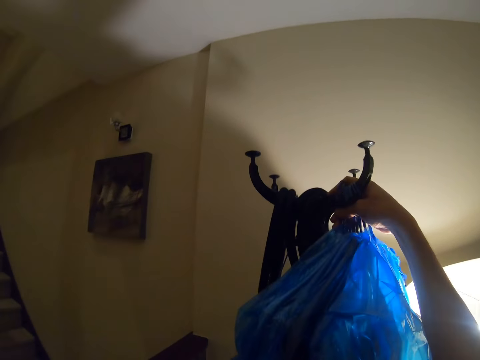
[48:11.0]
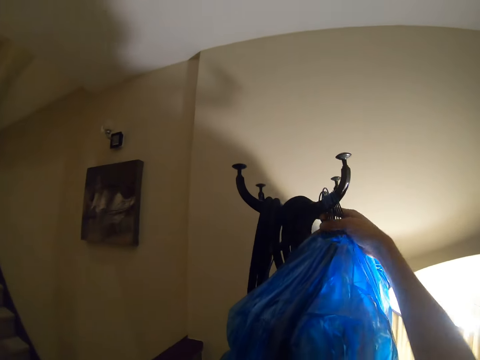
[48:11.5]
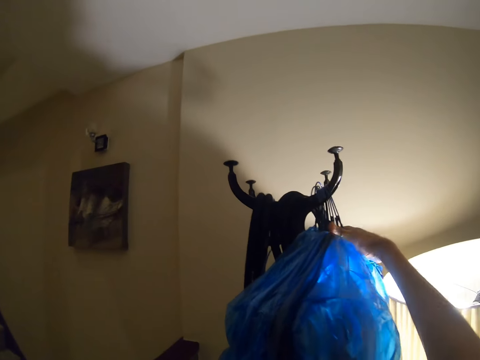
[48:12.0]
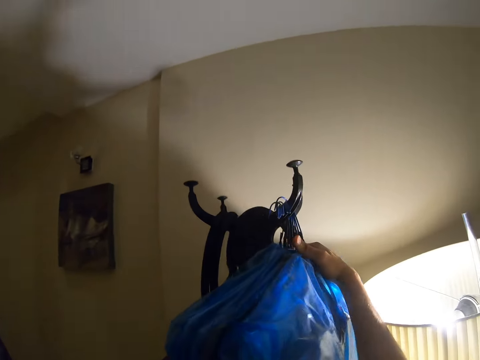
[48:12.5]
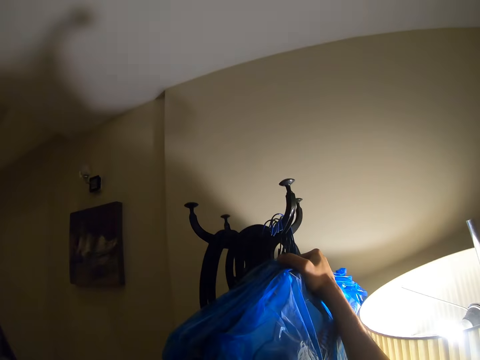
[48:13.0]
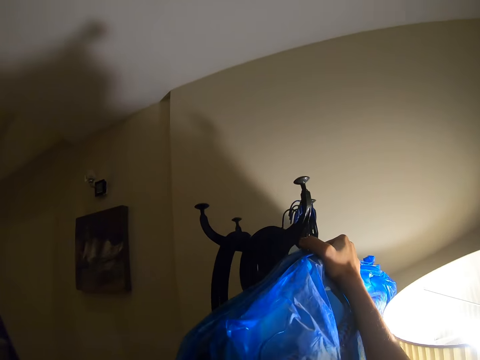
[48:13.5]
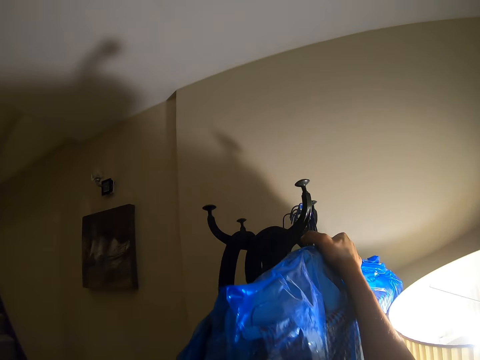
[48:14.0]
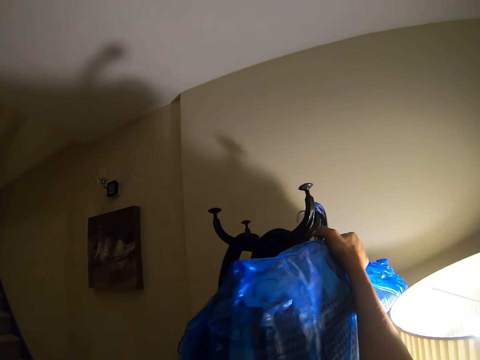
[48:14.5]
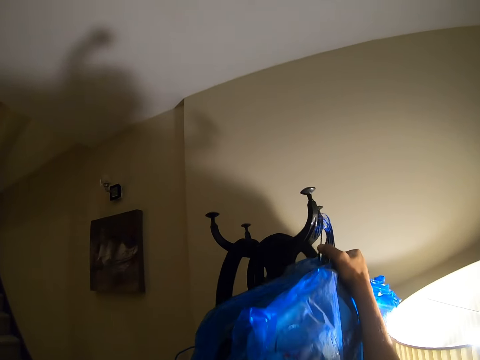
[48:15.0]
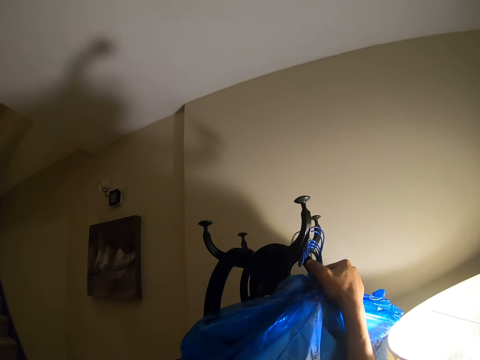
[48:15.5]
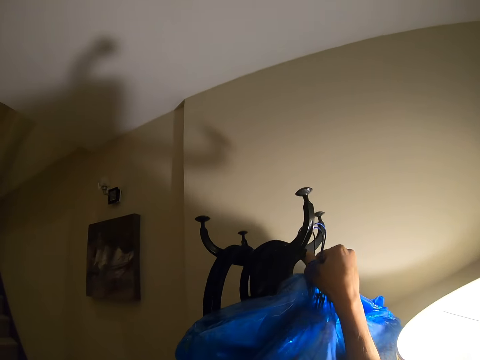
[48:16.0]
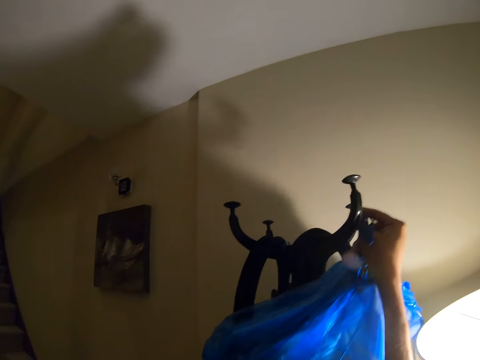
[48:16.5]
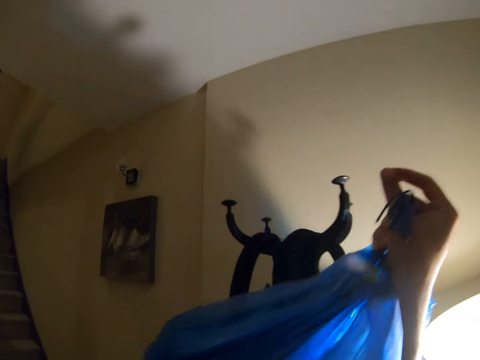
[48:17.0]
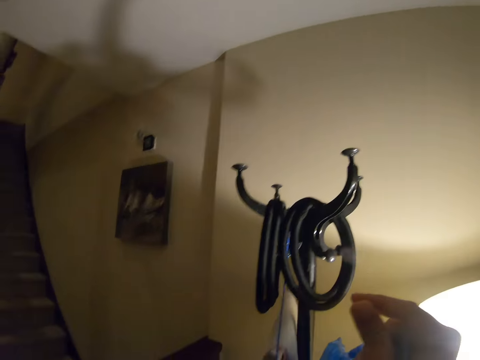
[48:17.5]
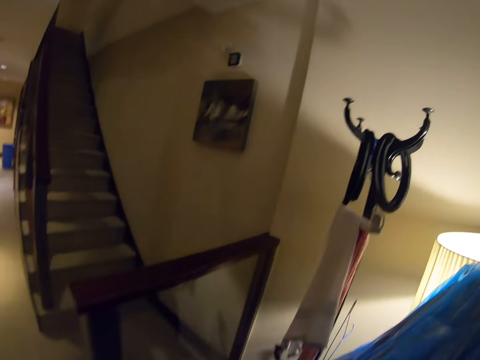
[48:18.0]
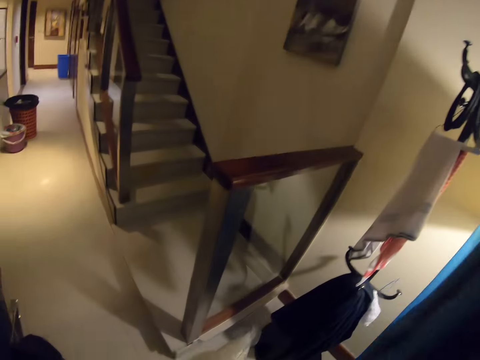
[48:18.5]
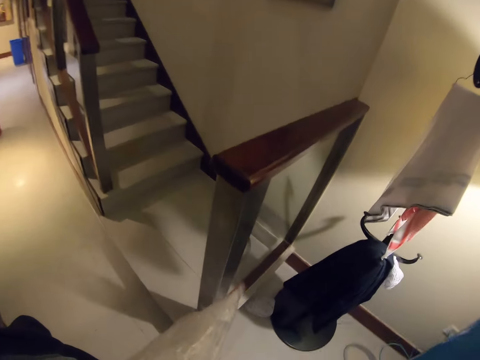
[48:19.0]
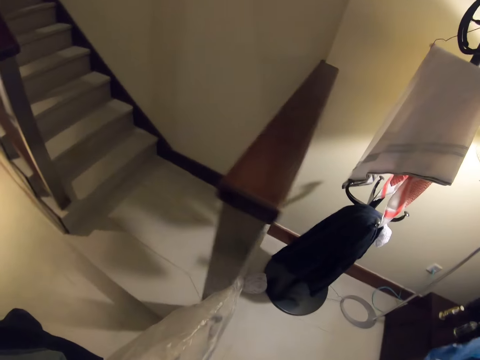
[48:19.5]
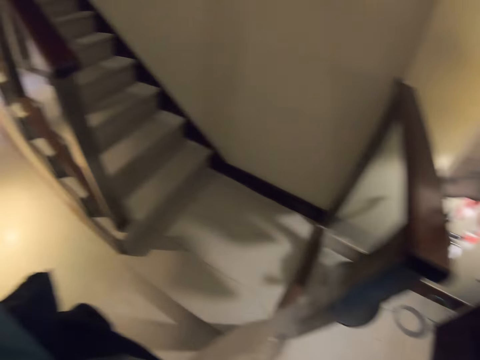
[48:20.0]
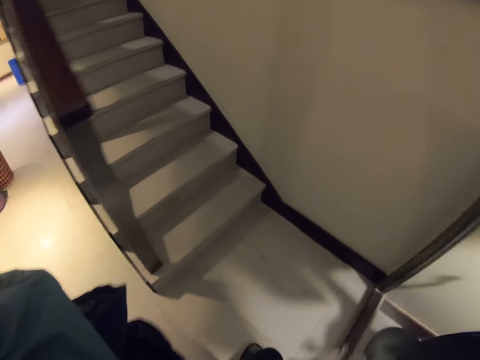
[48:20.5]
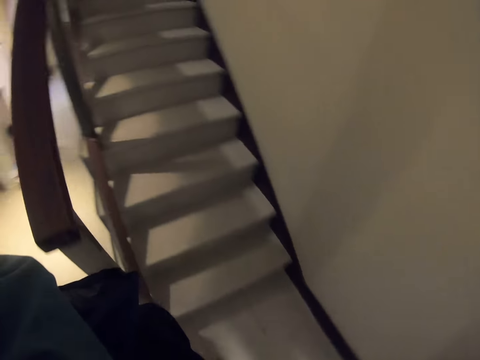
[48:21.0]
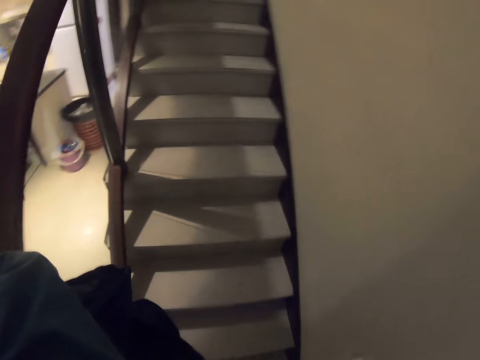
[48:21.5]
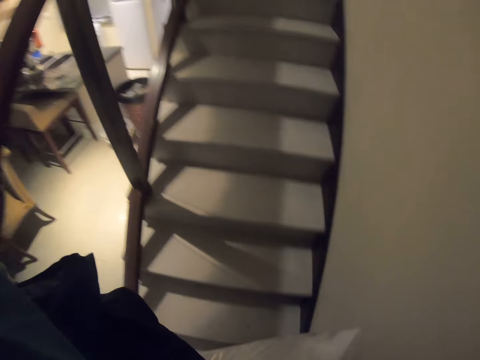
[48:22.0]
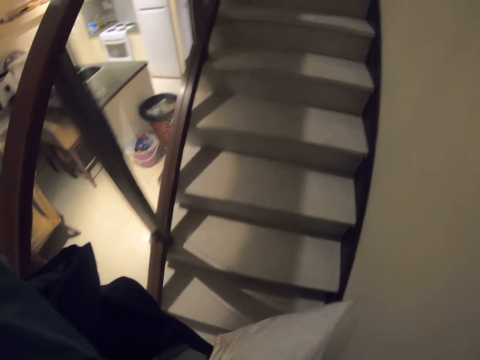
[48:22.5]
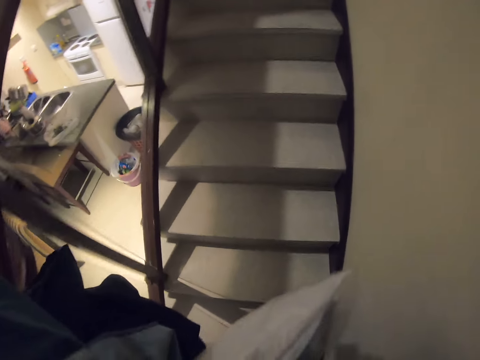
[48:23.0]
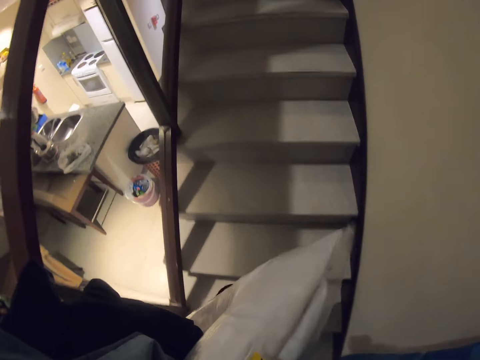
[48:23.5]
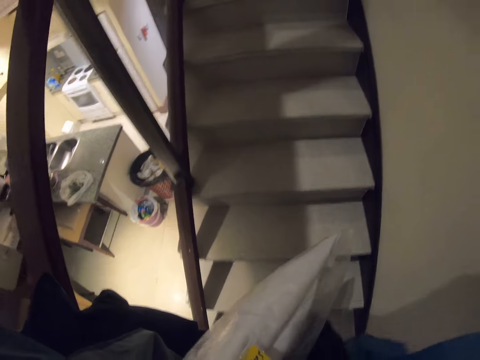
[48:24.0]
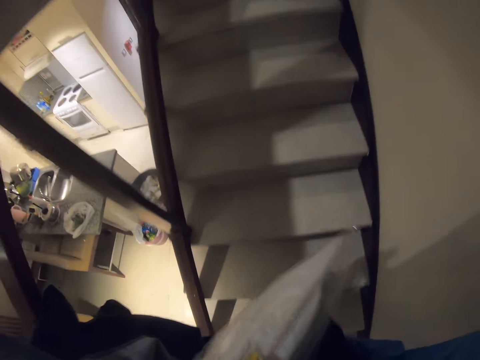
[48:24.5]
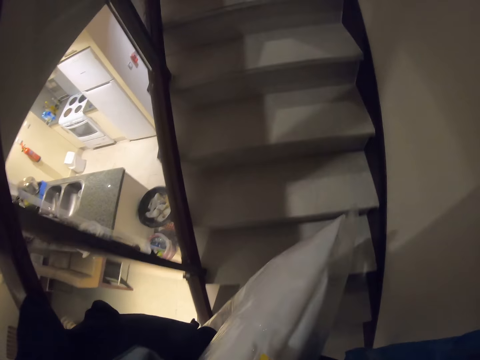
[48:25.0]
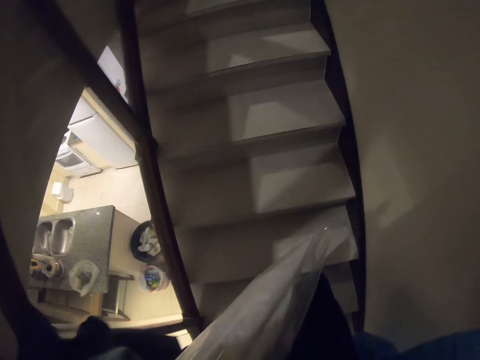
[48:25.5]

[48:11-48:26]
The camera wearer walks up the stairs.

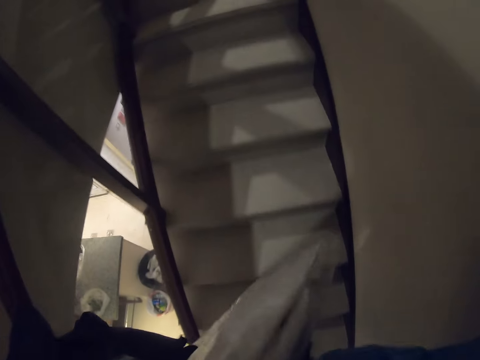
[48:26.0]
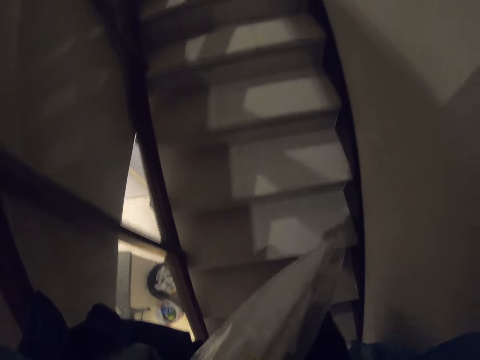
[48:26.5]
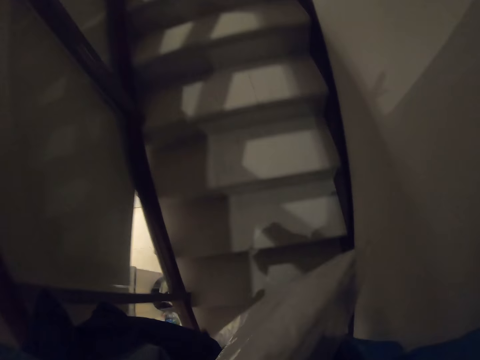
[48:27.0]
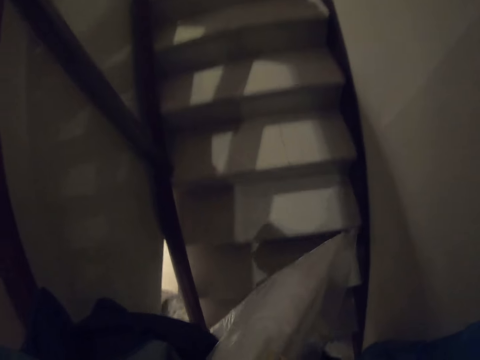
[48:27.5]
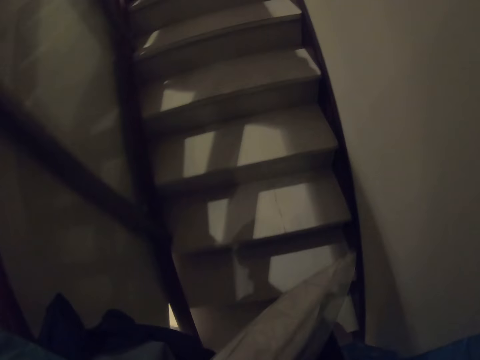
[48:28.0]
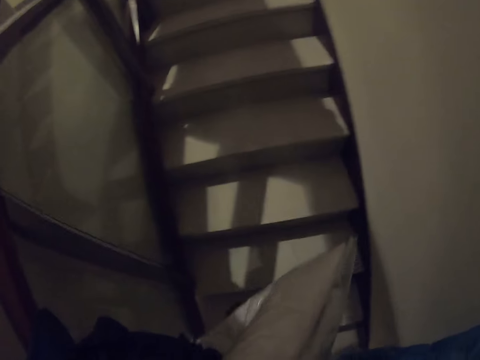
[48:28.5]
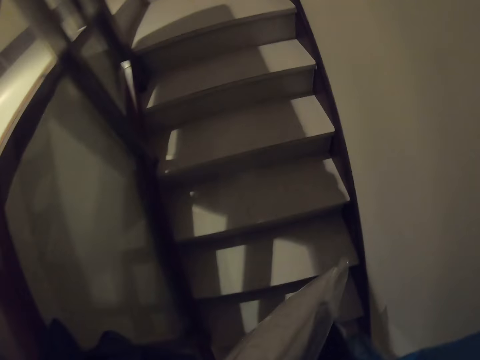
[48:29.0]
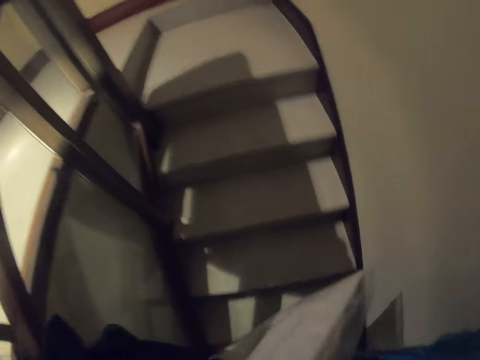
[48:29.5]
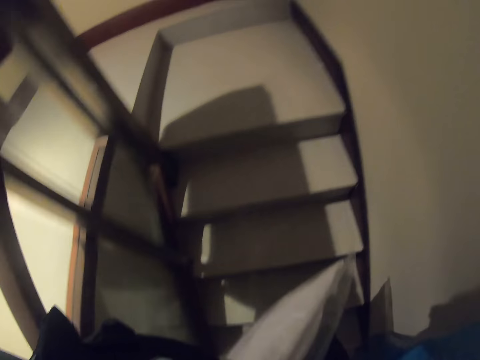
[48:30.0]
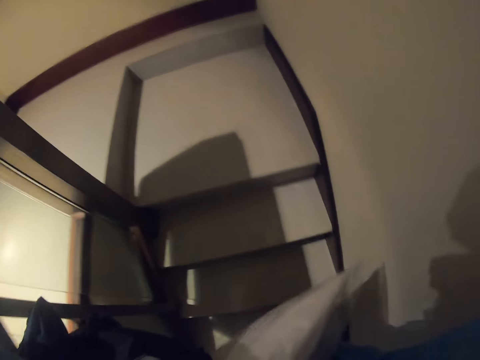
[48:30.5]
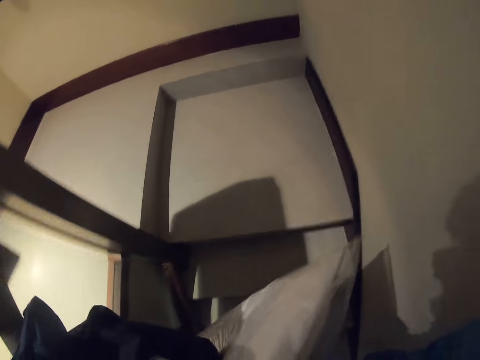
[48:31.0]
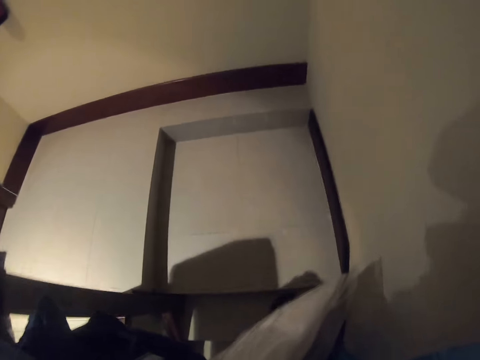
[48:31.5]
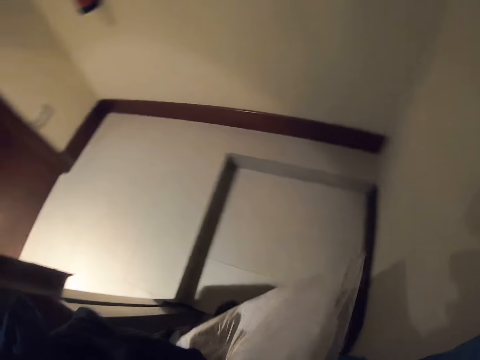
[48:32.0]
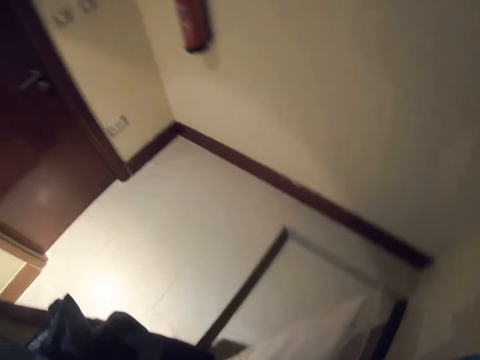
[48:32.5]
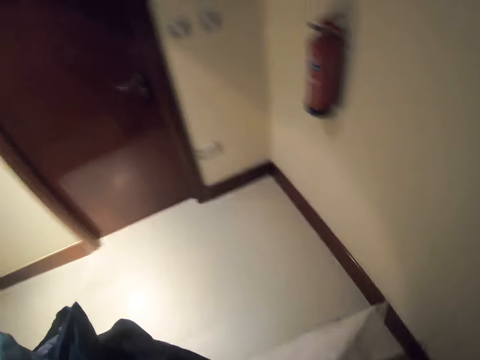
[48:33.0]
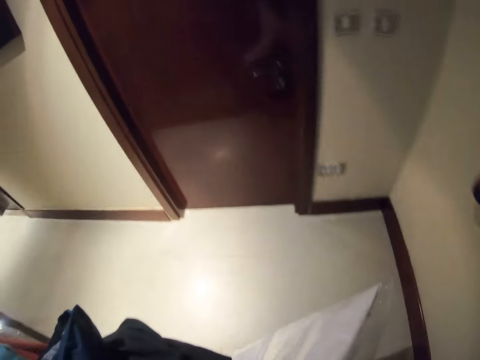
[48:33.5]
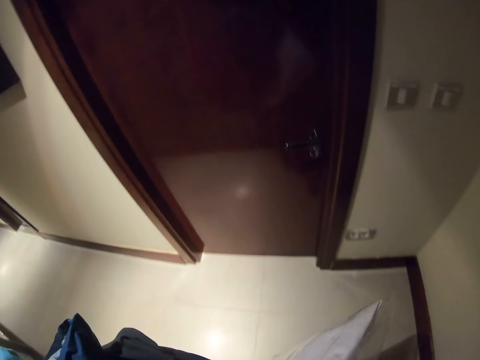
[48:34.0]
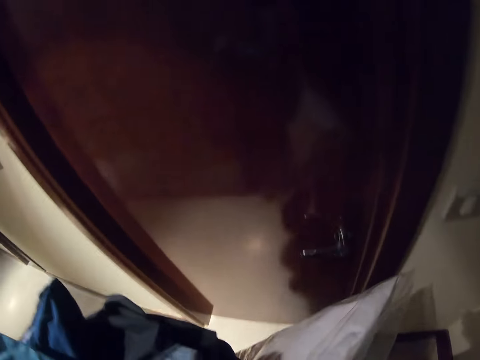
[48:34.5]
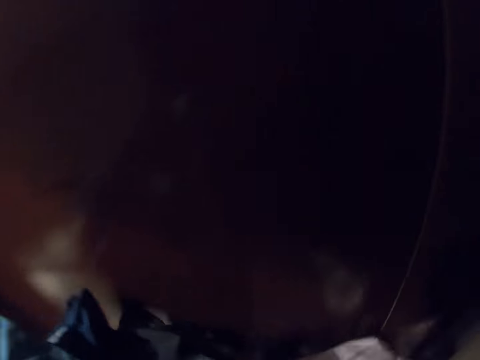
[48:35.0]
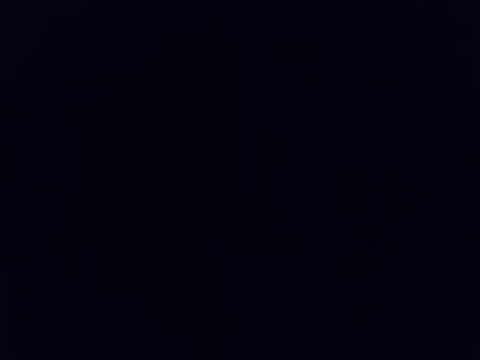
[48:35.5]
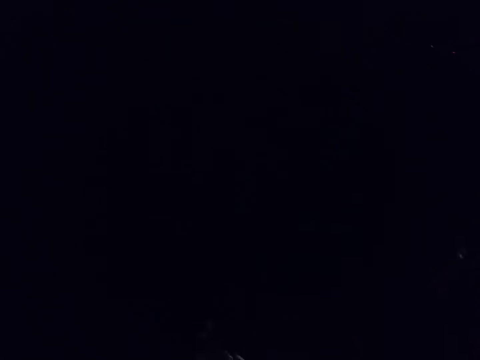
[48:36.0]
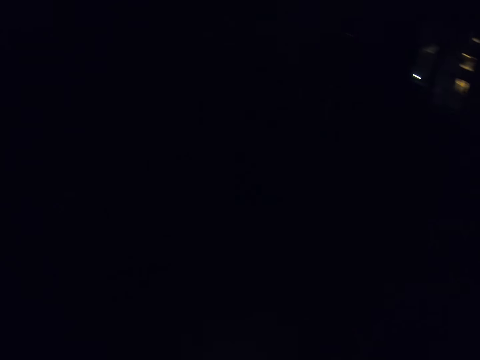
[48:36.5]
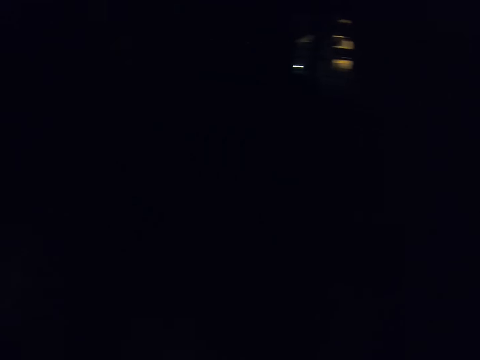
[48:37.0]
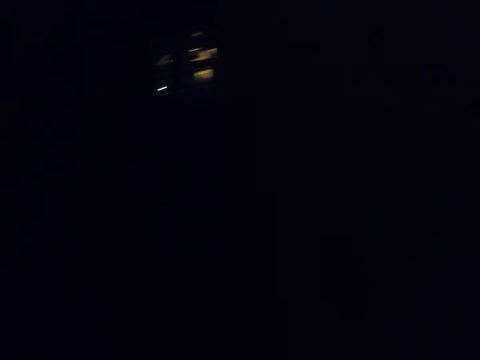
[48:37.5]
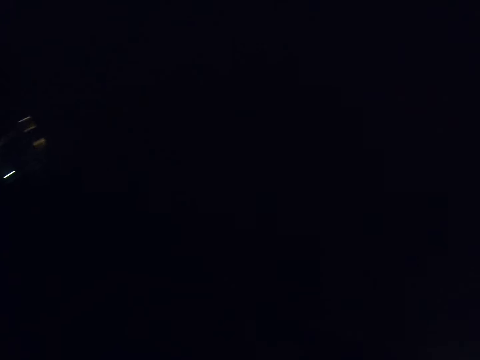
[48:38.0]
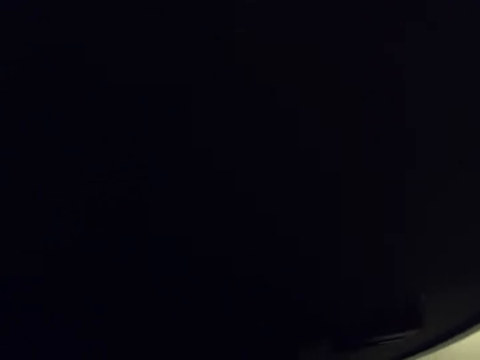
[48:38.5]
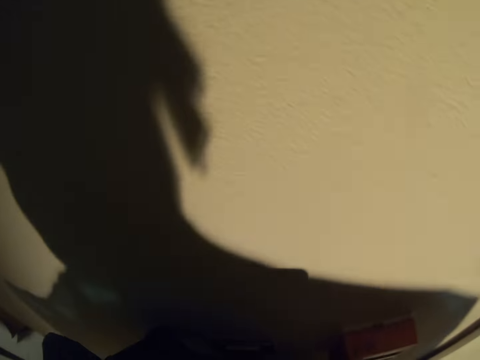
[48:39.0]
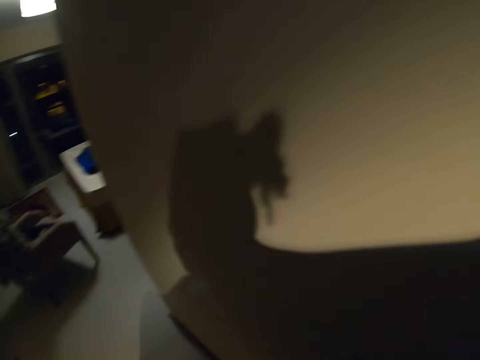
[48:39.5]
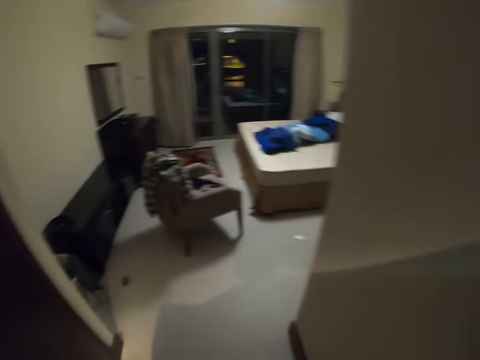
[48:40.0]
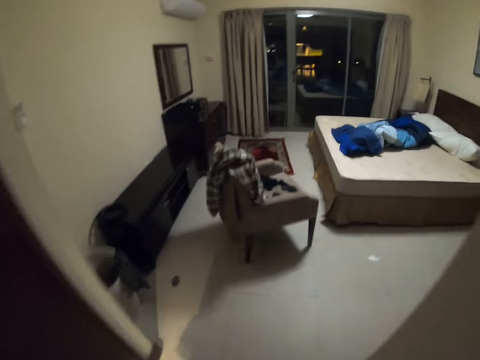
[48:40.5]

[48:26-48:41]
The camera wearer pushes a room door. They open the door. They switch on the light.
